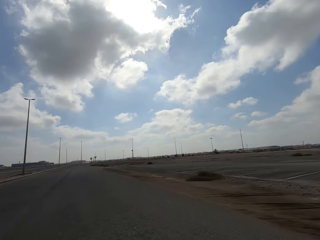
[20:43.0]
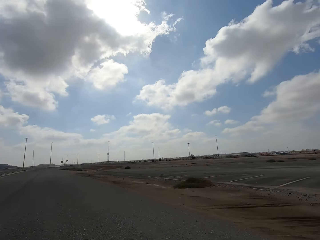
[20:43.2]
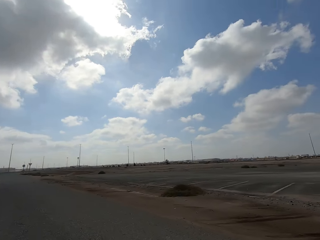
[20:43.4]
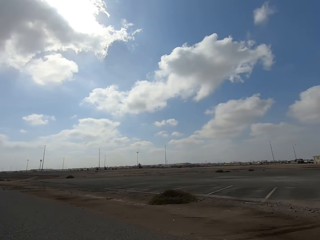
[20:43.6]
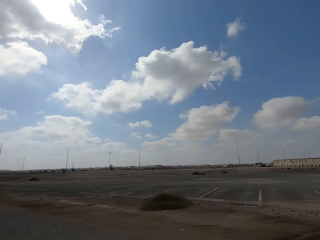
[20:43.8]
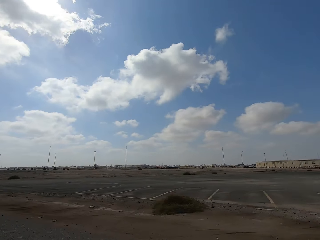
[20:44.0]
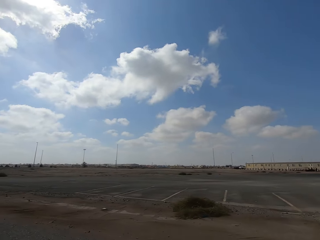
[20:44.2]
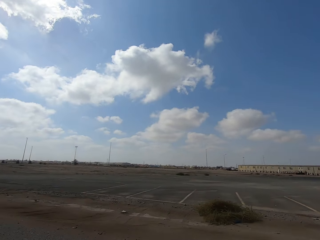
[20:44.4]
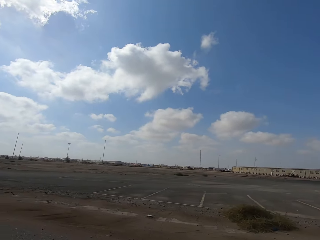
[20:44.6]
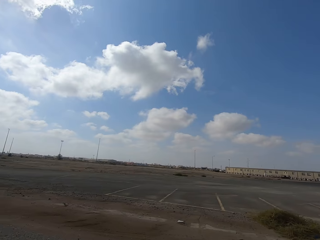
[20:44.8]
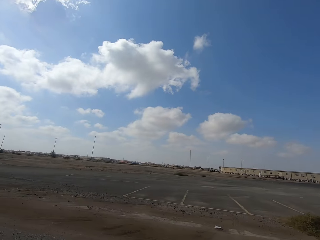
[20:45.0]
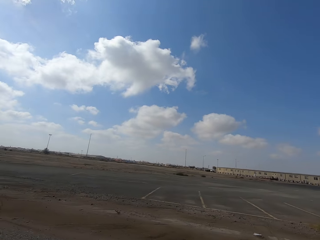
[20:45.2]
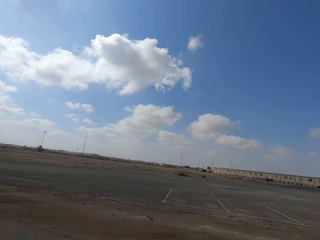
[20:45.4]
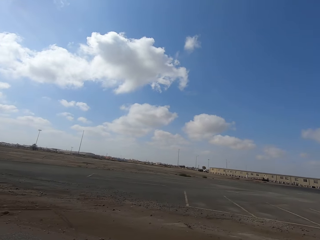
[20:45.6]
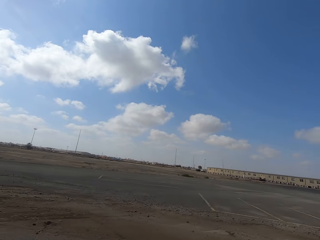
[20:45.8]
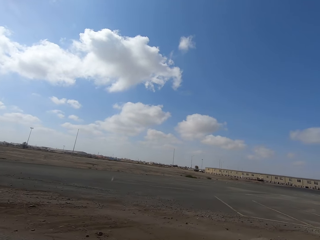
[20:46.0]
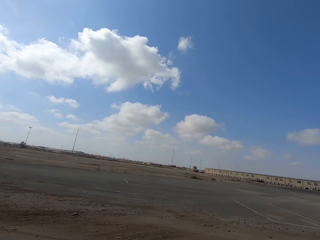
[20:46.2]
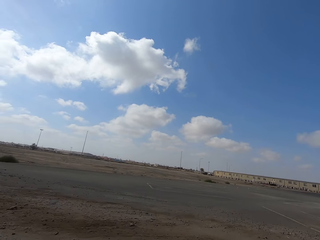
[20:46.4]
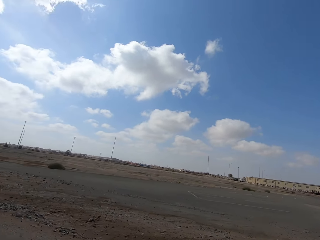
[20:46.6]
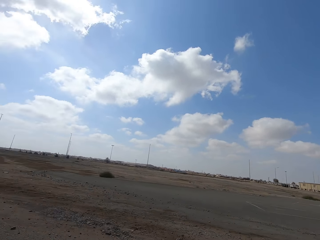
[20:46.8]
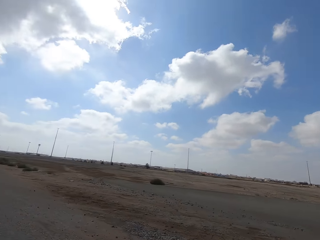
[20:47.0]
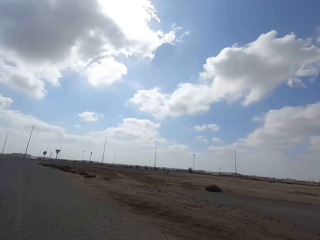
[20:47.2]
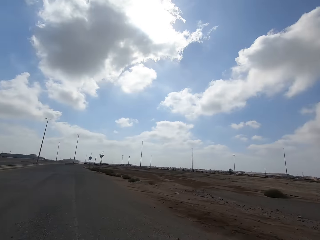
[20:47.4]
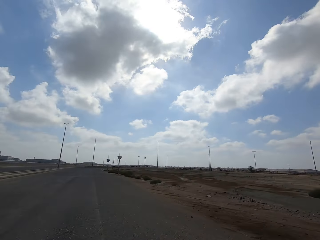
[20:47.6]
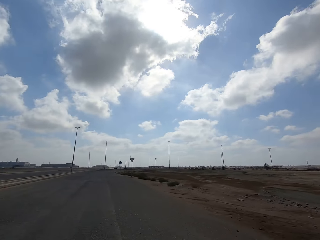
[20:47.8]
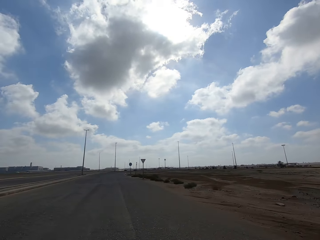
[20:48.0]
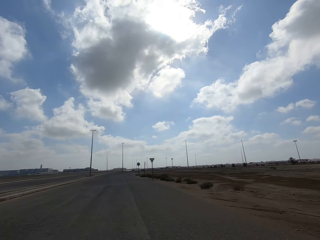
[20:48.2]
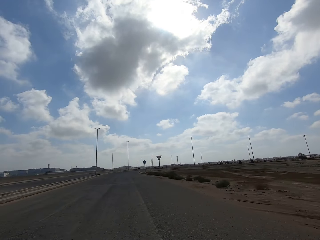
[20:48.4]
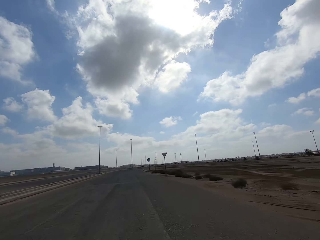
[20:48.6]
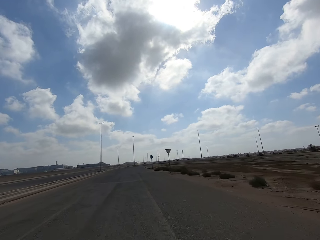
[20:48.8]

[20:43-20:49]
The camera wearer rides a motorbike. They look around.

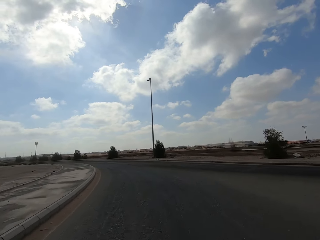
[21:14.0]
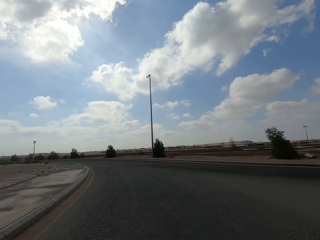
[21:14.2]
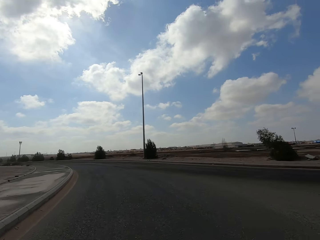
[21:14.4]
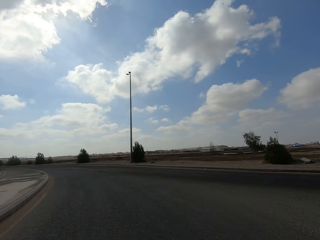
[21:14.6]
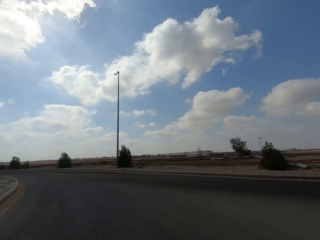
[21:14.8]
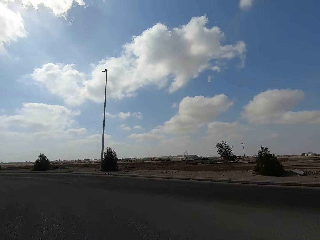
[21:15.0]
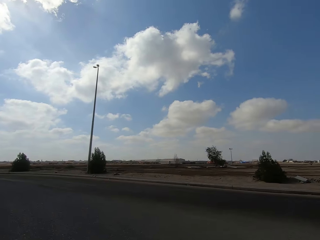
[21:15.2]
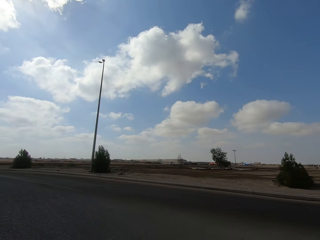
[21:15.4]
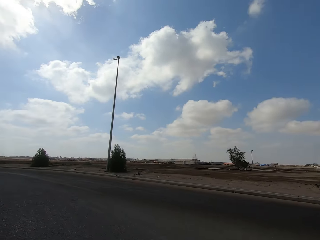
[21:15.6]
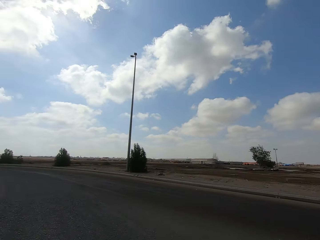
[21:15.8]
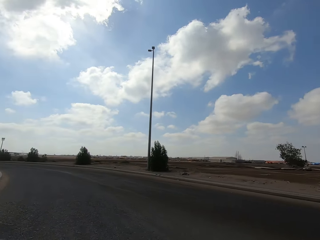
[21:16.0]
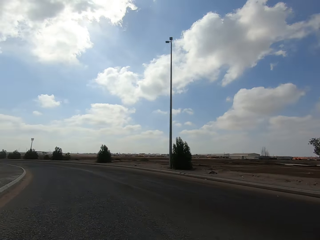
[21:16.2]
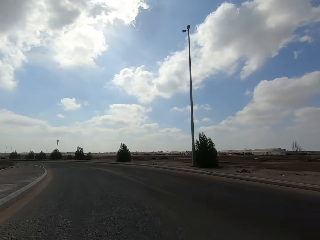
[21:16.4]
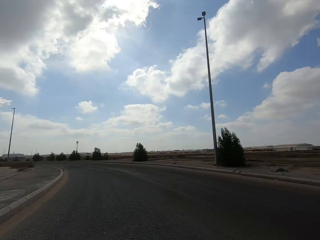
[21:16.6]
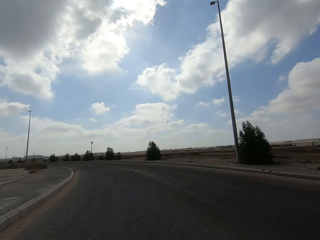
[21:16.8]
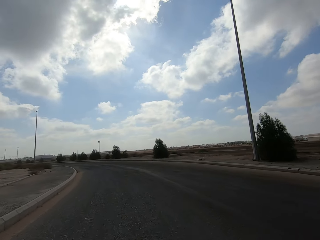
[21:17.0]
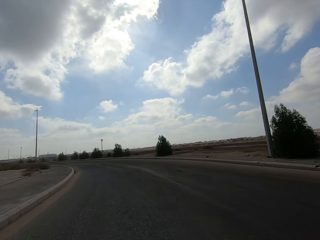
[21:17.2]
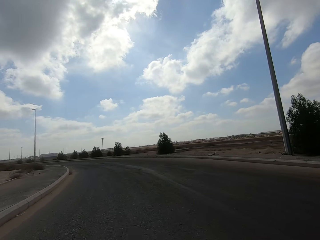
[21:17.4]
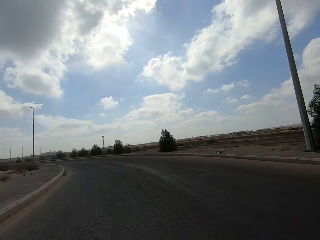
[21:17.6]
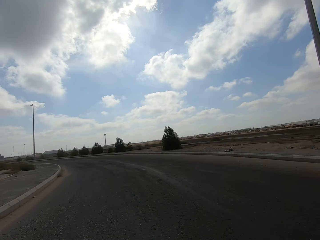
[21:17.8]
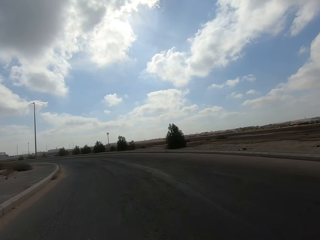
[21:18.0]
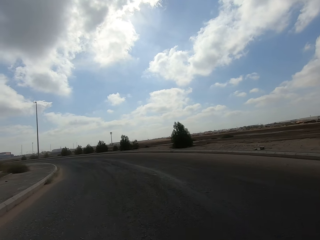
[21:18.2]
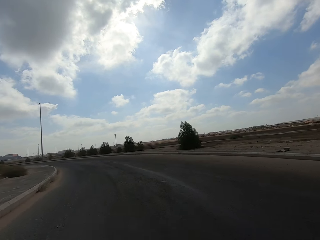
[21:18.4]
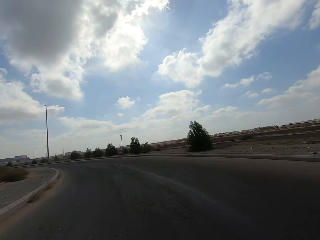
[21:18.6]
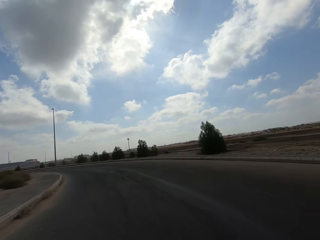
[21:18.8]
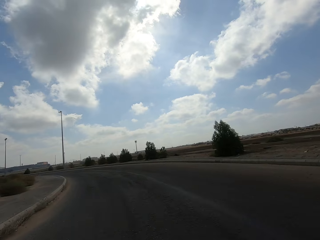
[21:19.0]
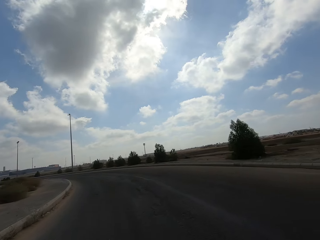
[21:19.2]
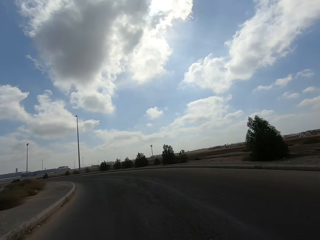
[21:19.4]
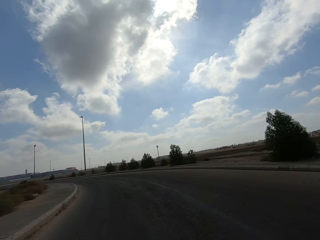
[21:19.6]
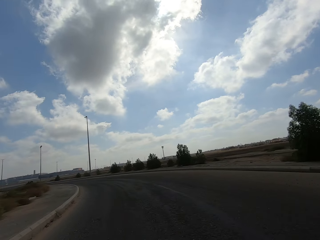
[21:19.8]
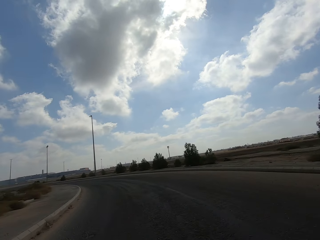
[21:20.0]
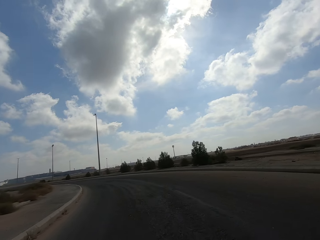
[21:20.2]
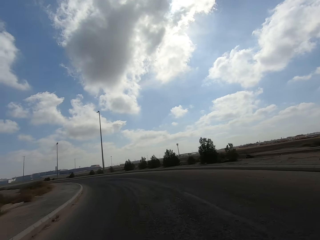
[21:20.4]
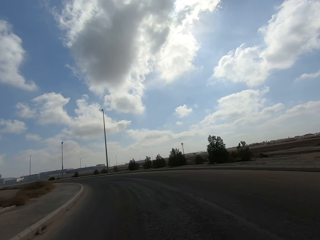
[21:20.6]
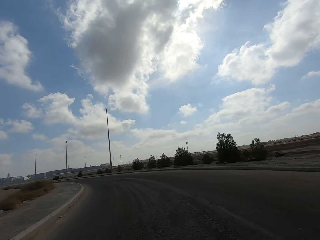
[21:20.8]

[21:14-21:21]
The camera wearer rides a motorbike. They look around.

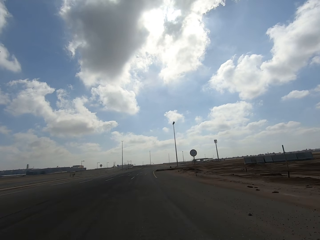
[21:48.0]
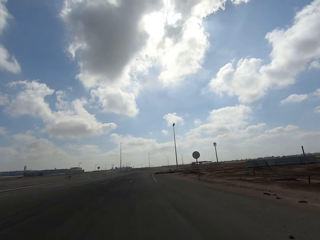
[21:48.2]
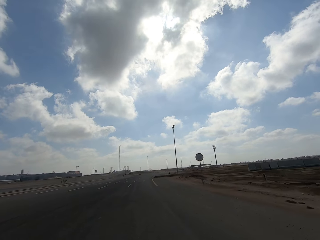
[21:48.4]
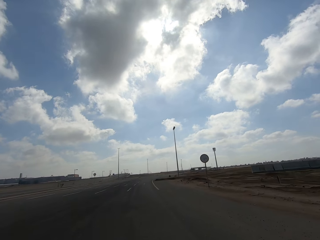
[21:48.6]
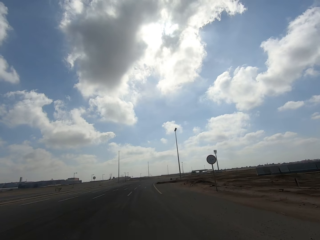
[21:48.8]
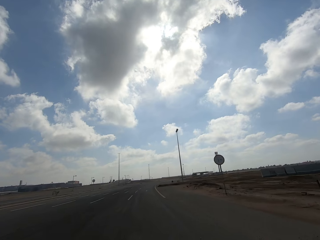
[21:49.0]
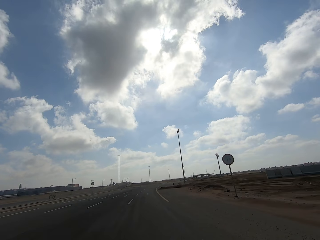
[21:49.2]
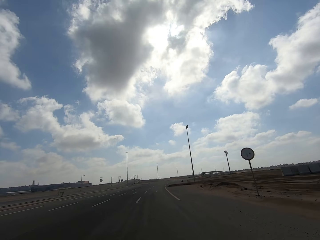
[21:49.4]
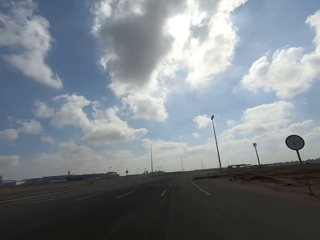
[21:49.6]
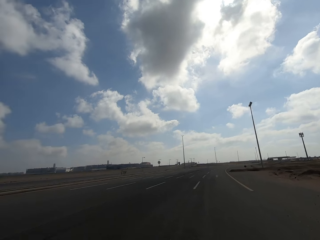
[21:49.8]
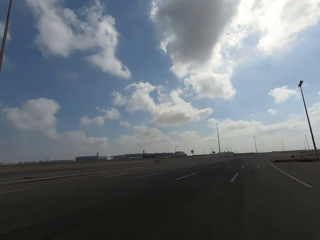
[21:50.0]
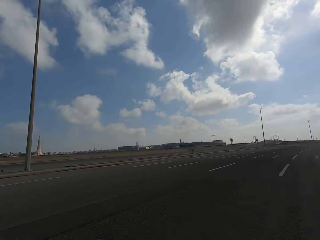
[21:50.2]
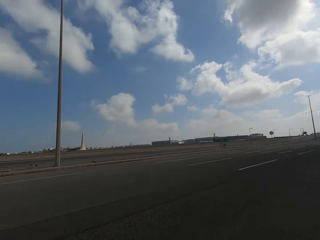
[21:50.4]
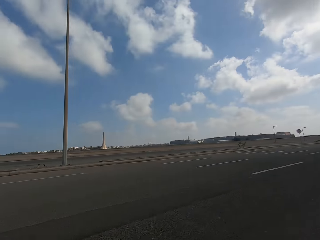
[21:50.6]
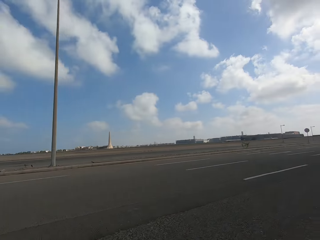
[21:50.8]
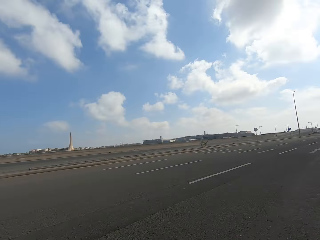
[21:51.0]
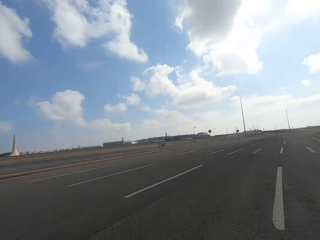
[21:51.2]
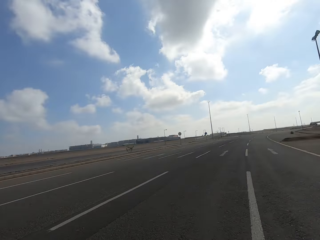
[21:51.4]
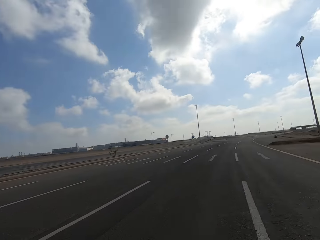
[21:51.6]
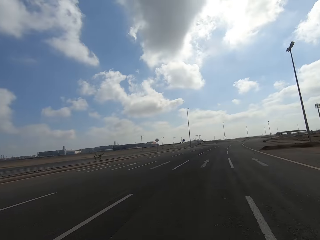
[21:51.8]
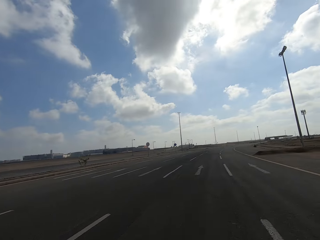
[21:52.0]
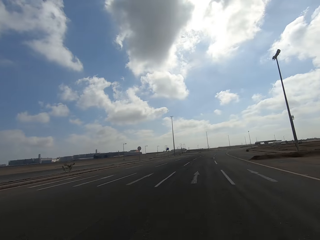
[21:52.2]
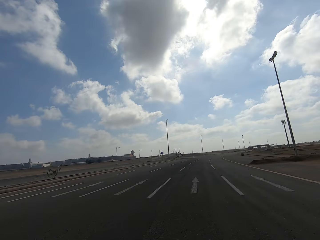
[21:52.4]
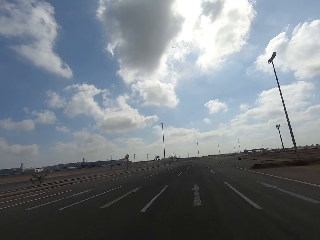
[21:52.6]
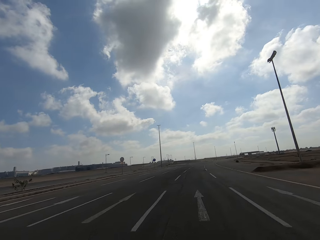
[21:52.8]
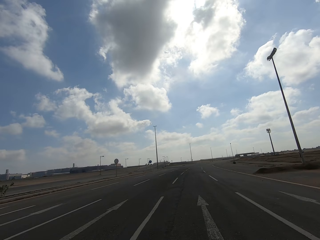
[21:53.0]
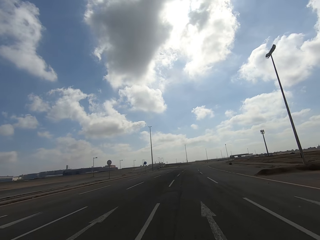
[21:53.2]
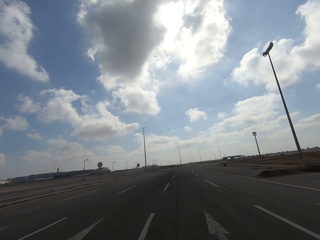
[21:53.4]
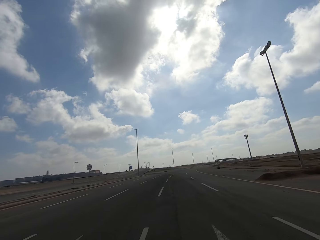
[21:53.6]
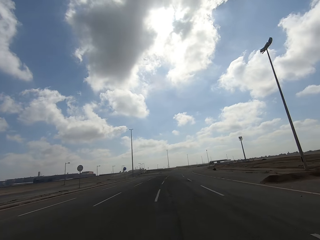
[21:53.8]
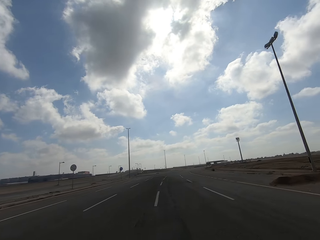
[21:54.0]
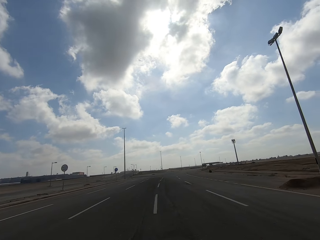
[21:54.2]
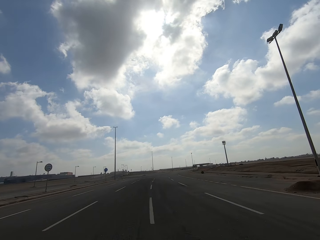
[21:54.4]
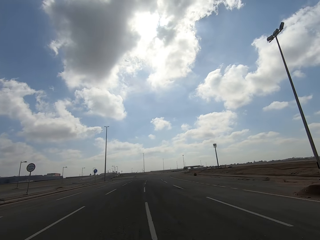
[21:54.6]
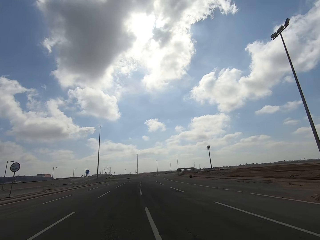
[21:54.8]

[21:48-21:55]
The camera wearer rides a motorbike. They look around.

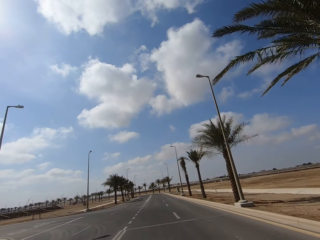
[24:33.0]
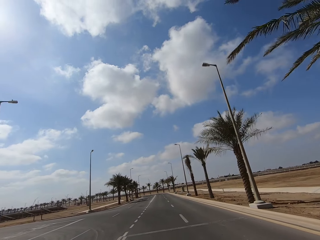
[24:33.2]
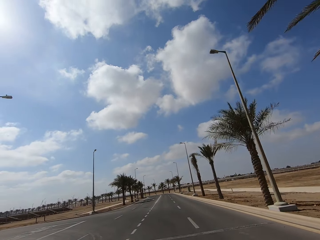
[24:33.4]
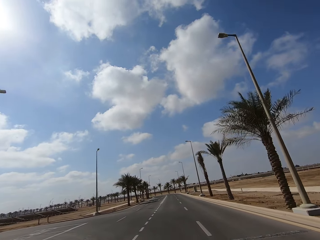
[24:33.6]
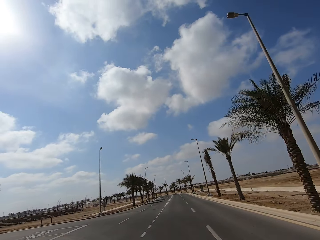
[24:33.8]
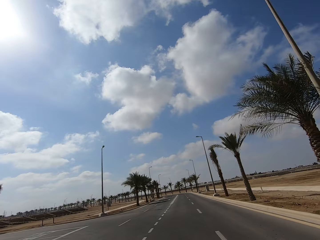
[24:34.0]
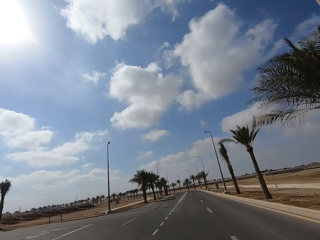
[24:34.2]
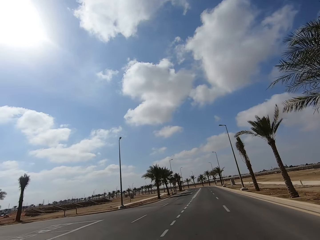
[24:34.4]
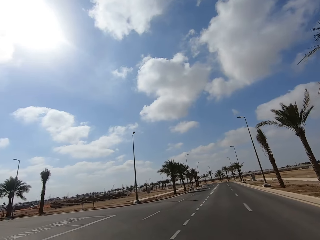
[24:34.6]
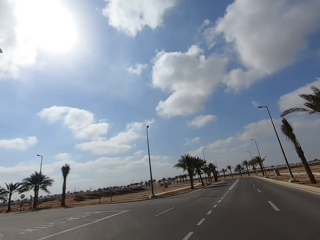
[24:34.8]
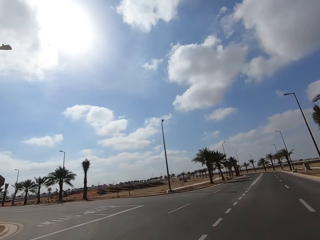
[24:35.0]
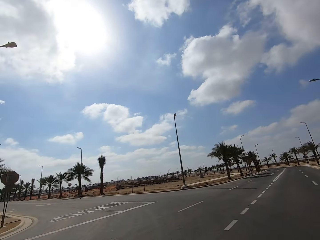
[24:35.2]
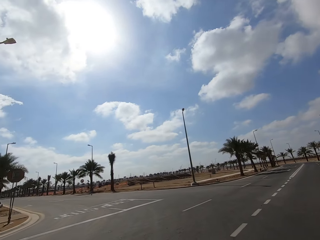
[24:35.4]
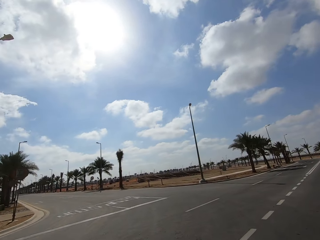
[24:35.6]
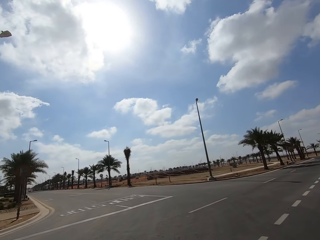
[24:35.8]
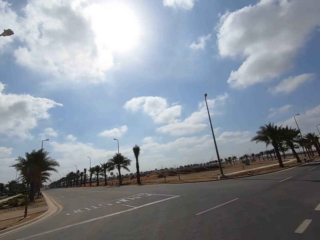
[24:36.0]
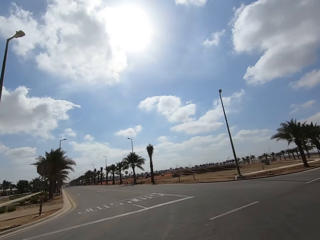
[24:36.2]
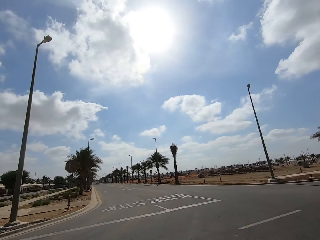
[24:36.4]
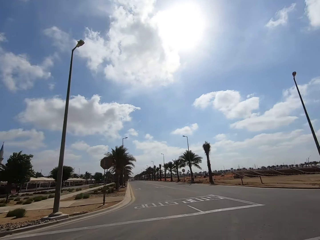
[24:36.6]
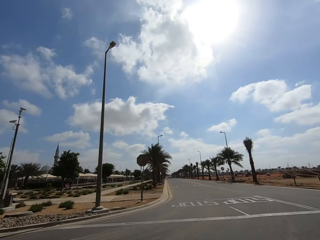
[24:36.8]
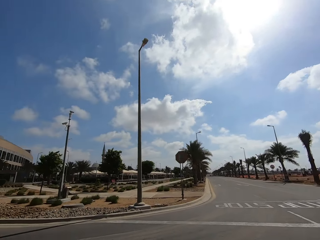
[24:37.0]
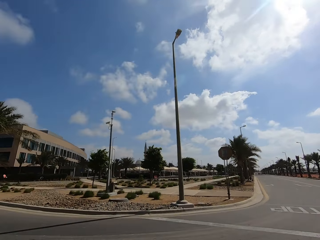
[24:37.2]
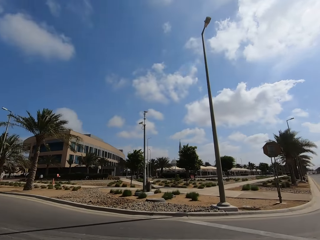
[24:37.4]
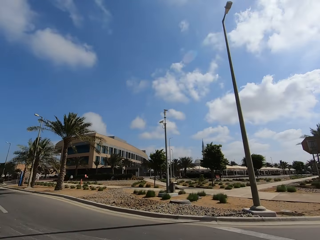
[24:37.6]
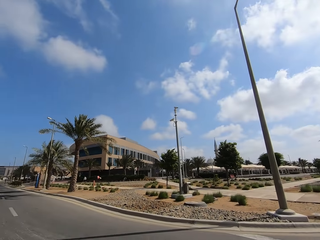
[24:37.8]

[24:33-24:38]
The camera wearer turns around on the road. They ride a motorbike and take a left turn to a different road.
